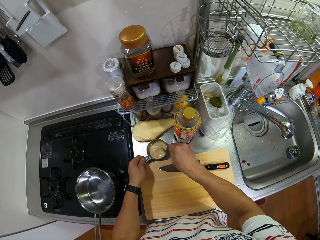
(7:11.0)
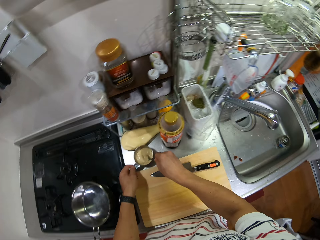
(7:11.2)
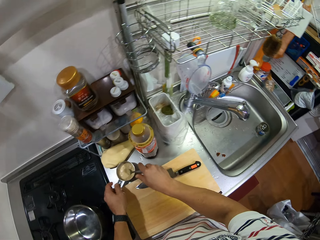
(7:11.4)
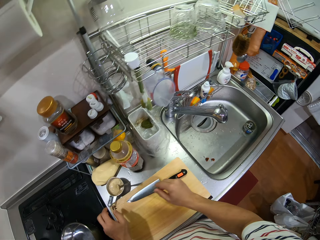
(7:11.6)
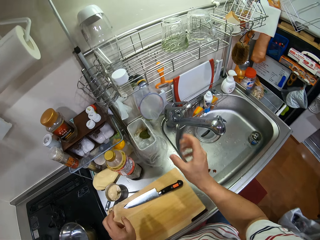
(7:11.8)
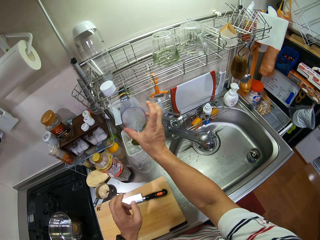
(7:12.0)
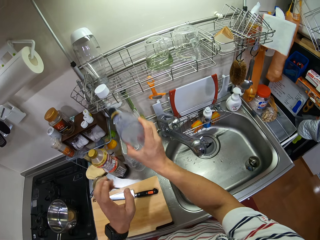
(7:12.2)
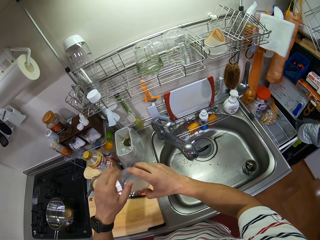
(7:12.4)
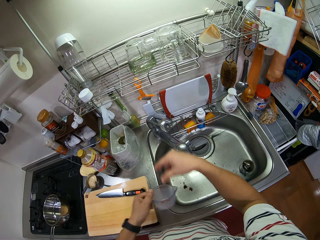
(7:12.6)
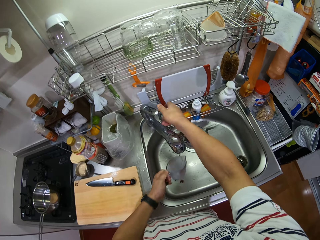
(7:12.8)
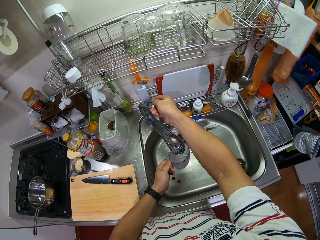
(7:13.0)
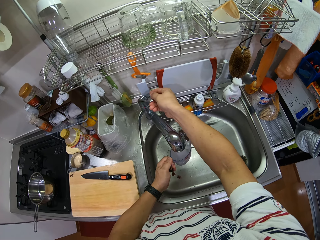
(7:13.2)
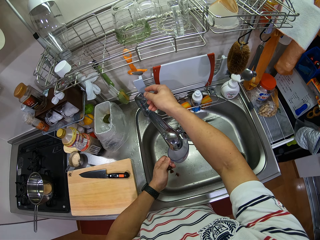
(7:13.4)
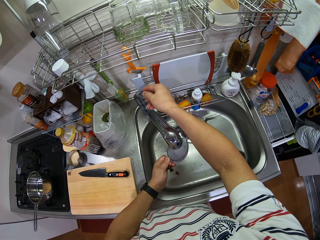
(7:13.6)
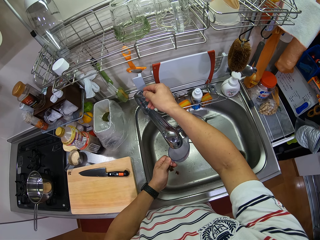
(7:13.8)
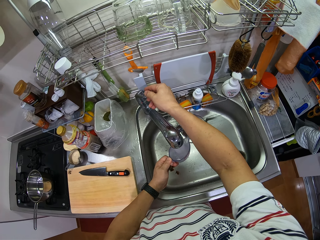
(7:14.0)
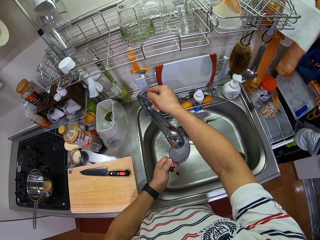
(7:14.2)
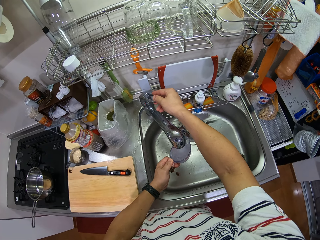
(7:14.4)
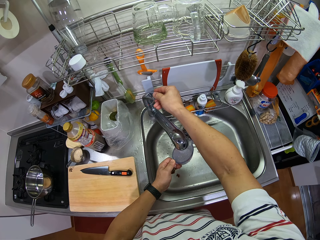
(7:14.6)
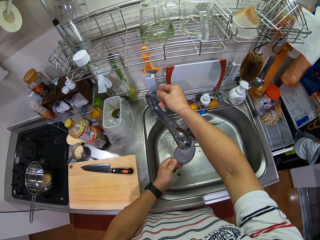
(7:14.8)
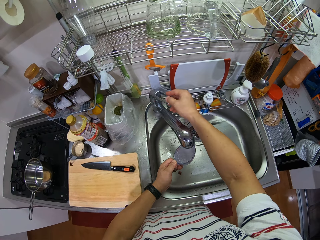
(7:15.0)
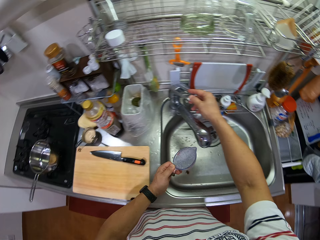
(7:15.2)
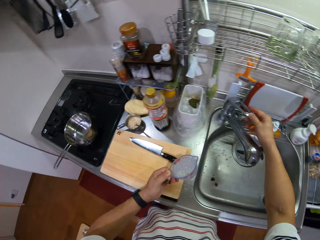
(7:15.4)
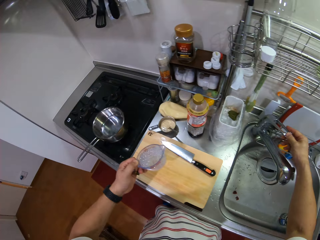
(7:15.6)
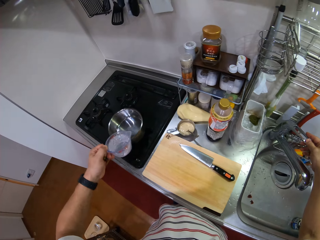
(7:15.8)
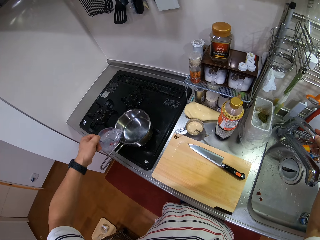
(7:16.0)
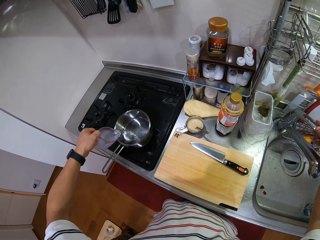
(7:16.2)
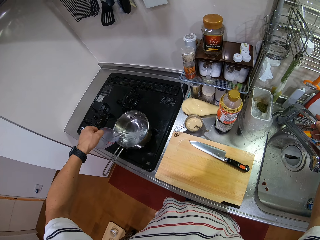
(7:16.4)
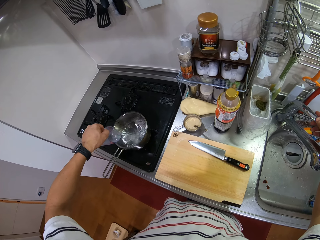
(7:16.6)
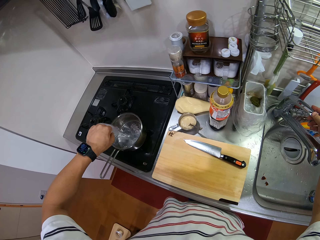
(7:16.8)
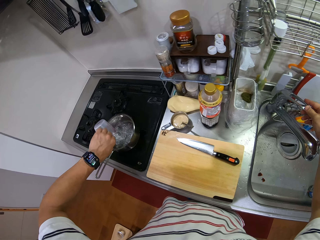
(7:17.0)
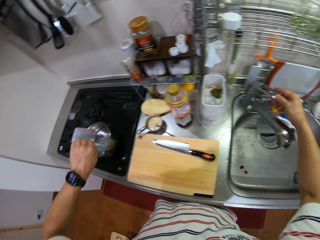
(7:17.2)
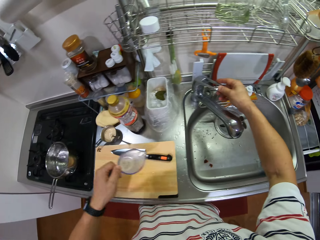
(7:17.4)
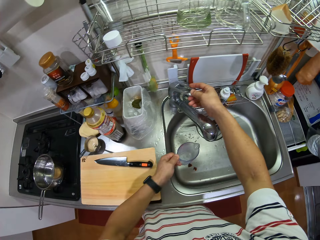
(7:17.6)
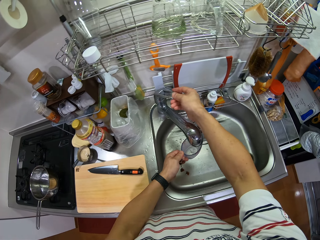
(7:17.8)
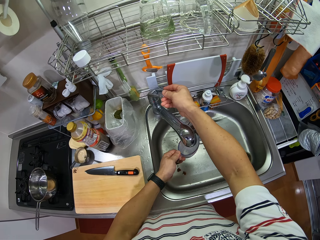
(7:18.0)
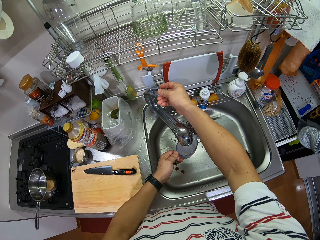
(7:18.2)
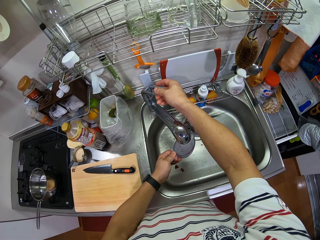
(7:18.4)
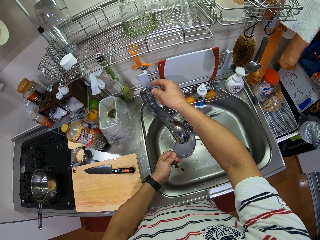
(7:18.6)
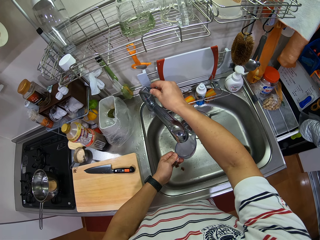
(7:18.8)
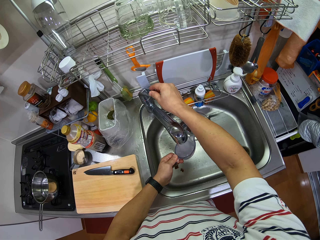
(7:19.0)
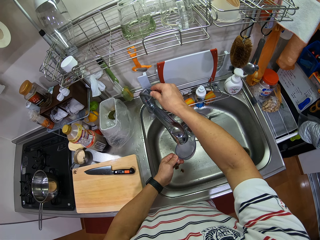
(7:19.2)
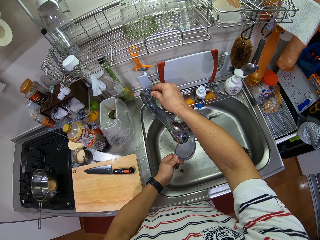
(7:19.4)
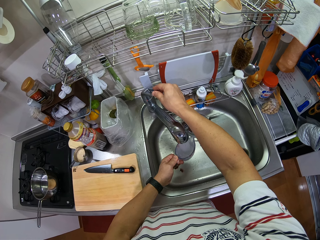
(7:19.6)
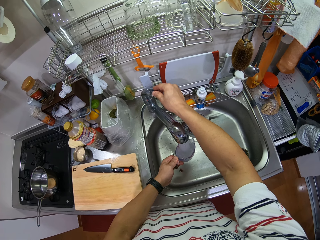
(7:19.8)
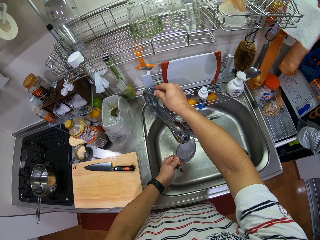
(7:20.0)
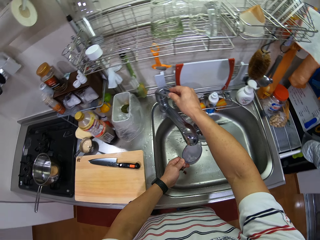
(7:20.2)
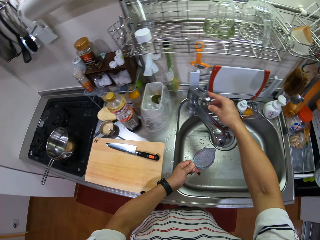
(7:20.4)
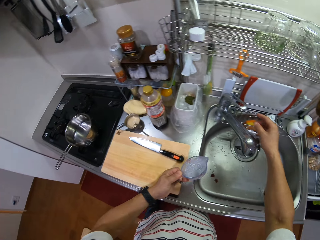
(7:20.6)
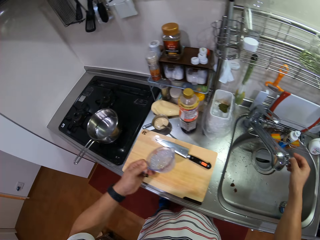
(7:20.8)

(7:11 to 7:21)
The camera wearer mixes the sauce. They put the measuring cup on the kitchen counter. They pick up a plastic jug. They open the tap. They fetch the water with the plastic jug. They close the tap. They turn around. They pour the water in the cooking pan. They turn. They open the tap. They fetch the water with the plastic jug.

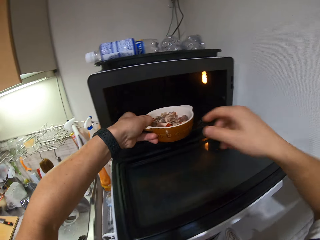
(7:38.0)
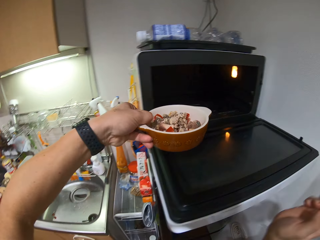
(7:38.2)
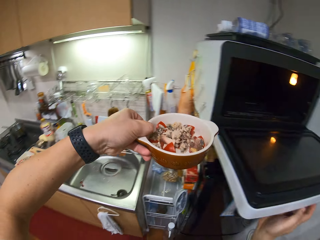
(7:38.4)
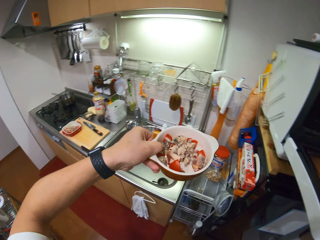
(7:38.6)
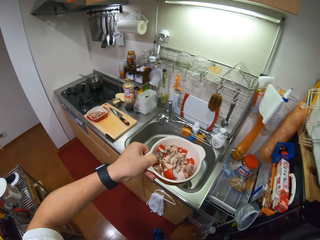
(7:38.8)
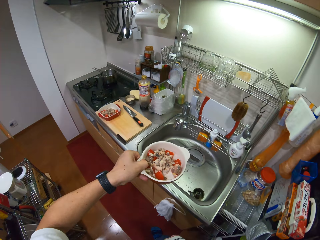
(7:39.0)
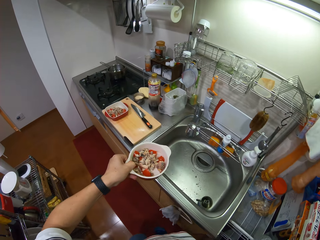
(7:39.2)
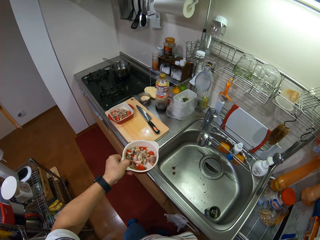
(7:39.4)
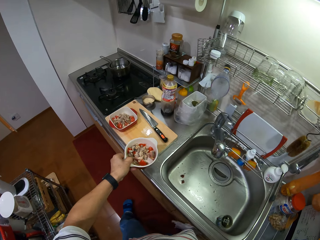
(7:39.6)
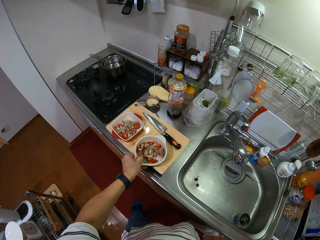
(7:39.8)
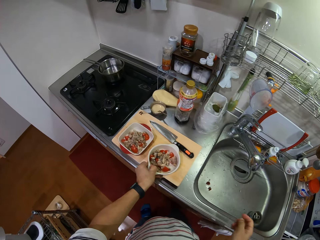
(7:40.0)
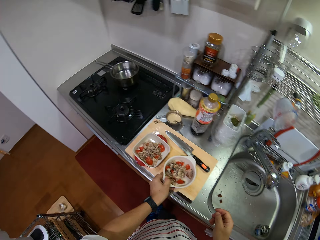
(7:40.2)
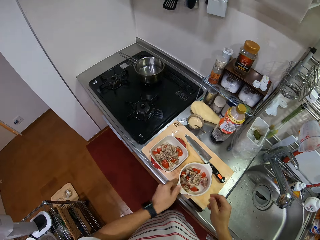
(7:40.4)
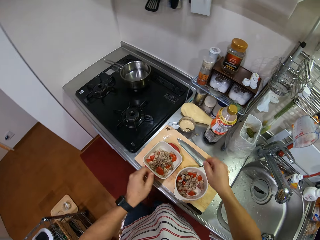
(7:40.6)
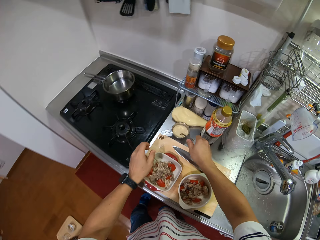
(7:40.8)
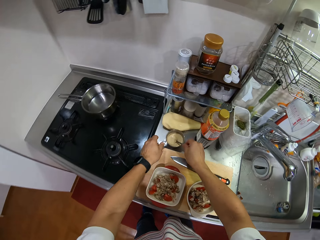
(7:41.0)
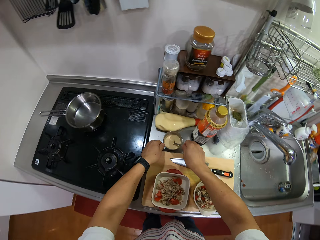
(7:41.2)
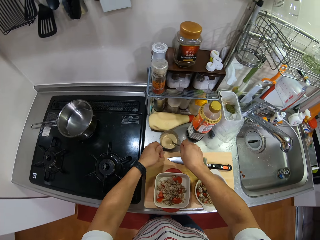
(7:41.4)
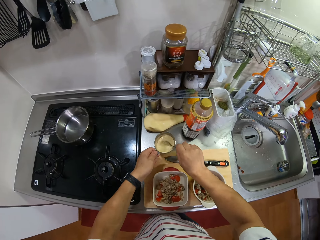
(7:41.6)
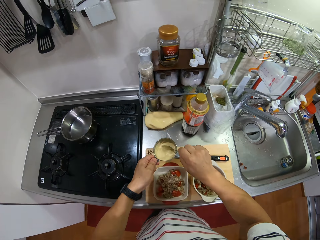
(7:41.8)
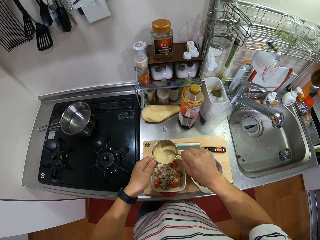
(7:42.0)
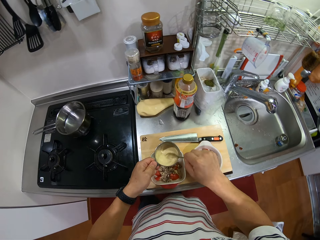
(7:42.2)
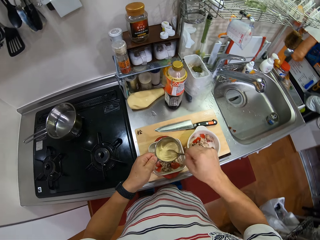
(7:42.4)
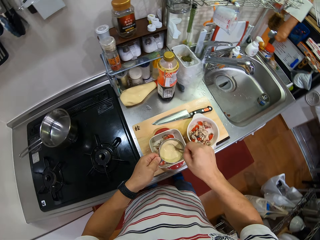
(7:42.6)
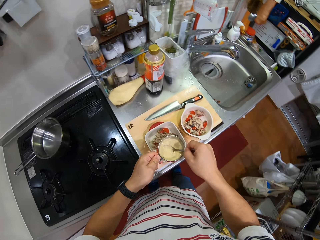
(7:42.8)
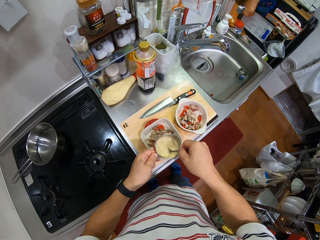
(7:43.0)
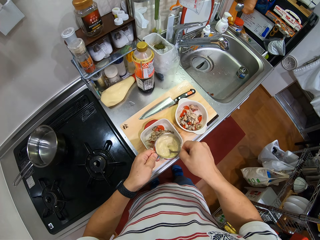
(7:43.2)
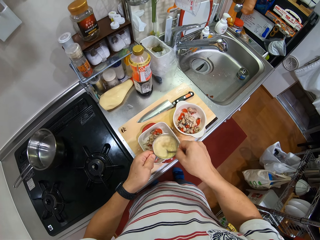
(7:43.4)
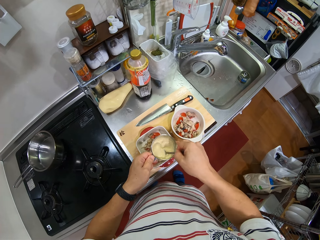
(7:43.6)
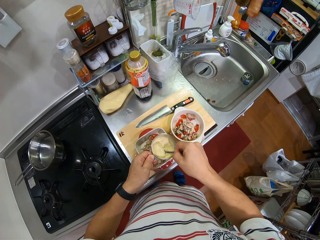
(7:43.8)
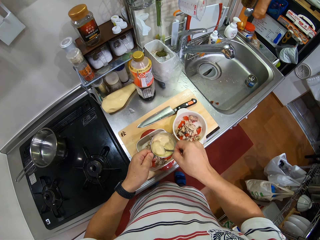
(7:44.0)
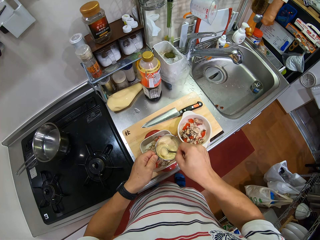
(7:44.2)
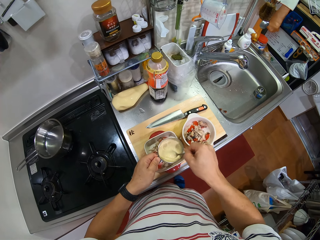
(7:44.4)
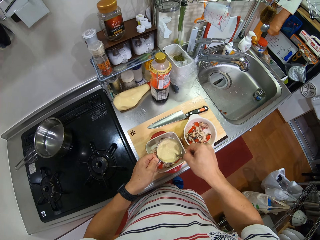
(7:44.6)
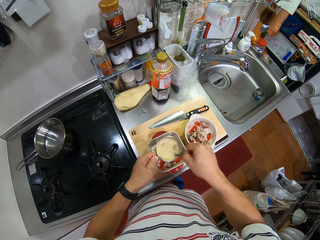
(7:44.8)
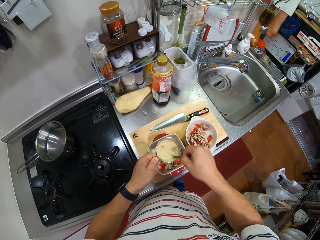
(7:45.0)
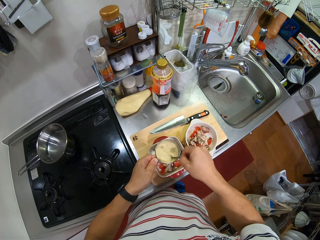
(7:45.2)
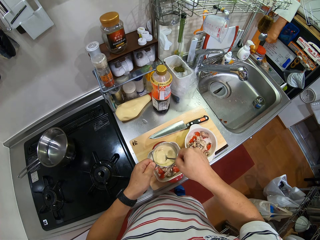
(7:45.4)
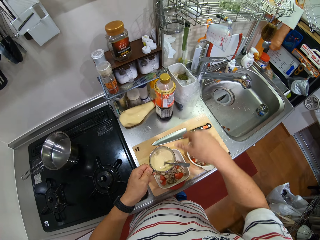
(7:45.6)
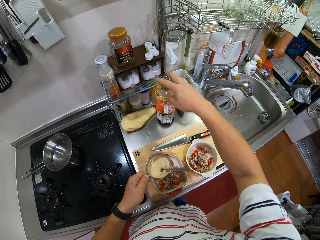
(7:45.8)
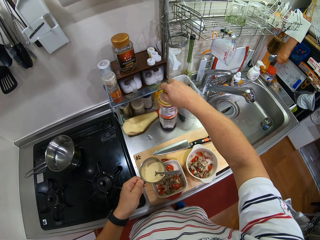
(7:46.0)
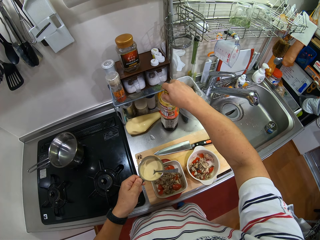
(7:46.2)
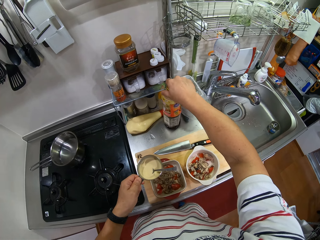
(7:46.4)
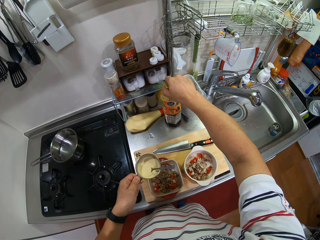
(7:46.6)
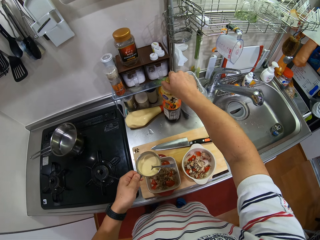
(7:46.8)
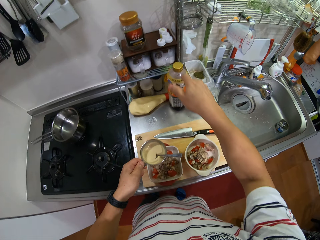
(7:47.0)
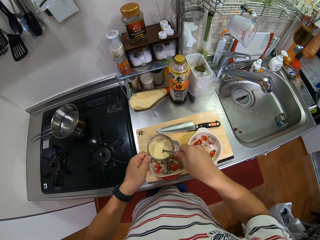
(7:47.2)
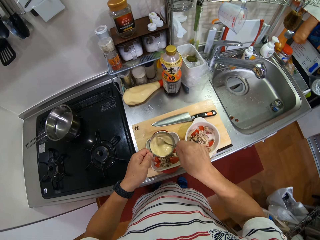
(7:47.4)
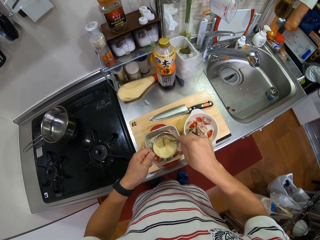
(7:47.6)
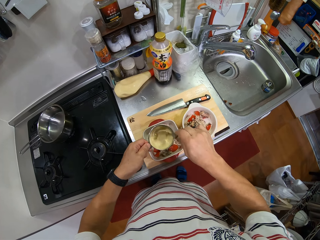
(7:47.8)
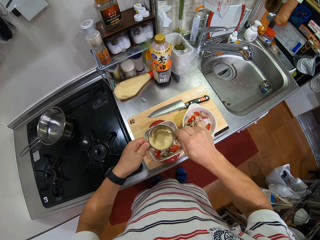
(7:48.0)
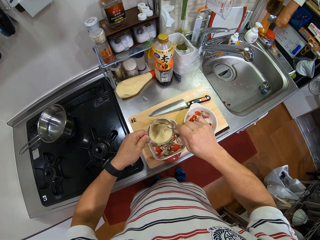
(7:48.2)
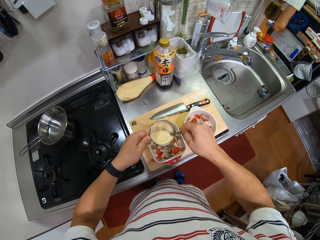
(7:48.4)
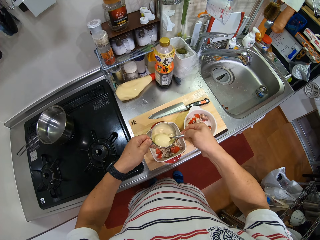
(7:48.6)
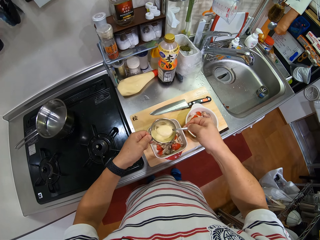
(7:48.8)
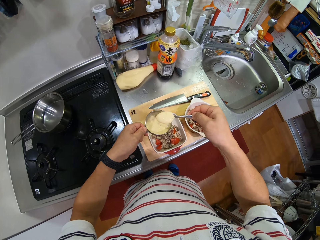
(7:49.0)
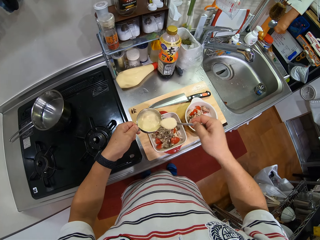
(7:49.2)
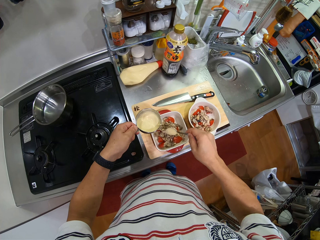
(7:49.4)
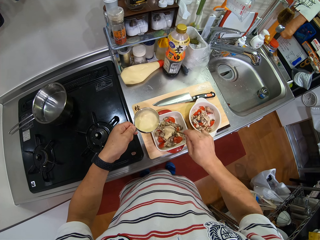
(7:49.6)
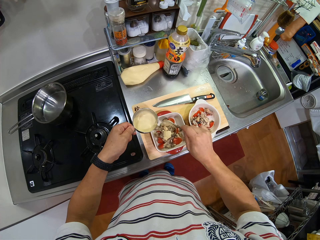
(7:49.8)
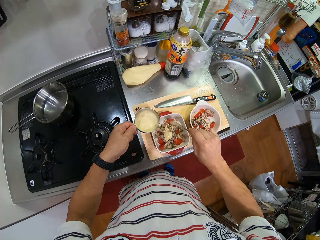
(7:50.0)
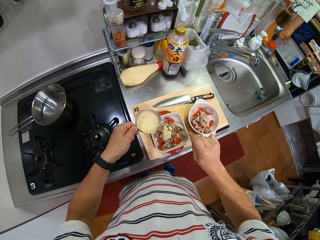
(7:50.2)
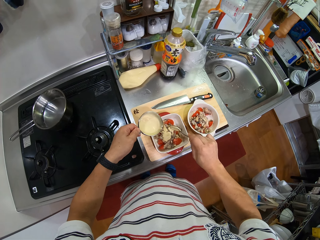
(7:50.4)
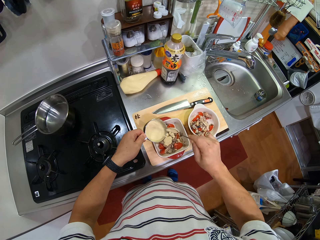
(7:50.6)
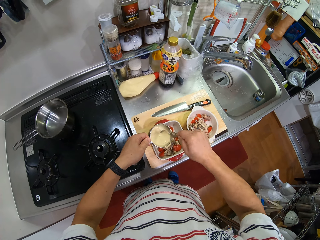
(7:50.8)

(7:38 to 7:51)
The camera wearer turns. They close the microwave. They put the bowl of food on the chopping board. They take the cup or steel bowl with the mixture of spices on the kitchen counter. They stir the mixture of spices. They rotate the plastic bottle on the kitchen counter. They tilt the bottle of spices on the kitchen slab. They stir the mixture of spices. They put the spices in the bowl.
